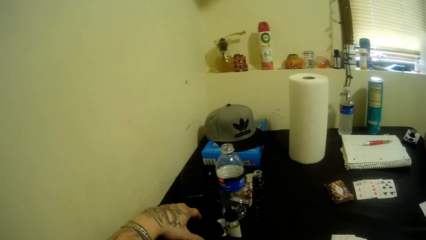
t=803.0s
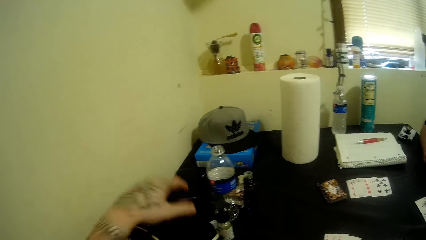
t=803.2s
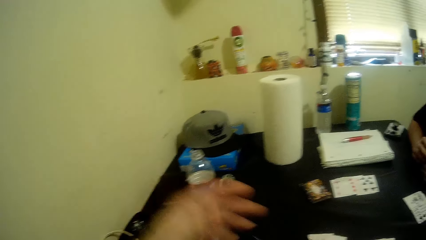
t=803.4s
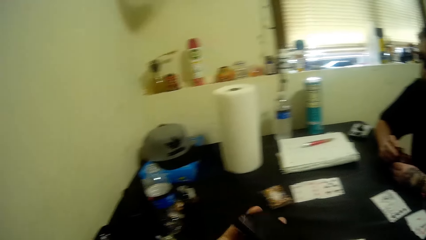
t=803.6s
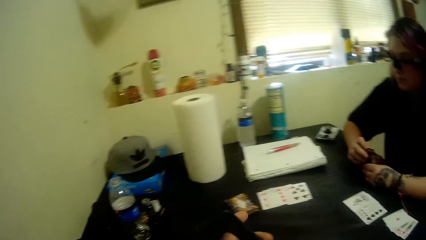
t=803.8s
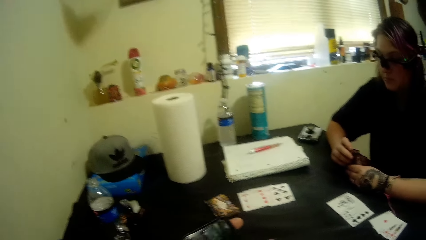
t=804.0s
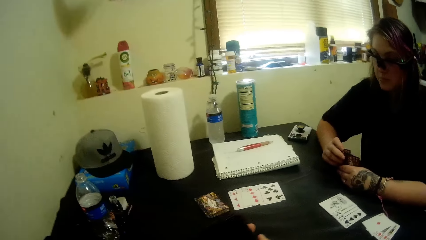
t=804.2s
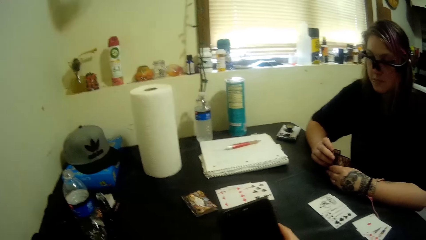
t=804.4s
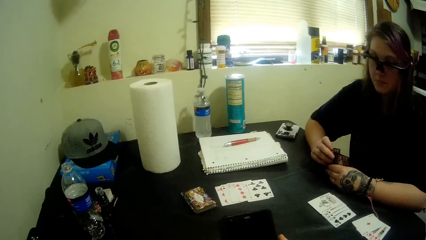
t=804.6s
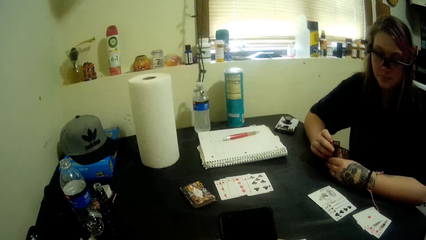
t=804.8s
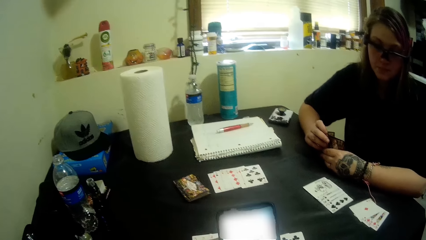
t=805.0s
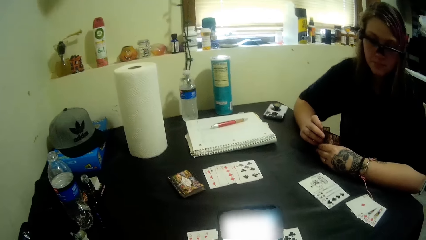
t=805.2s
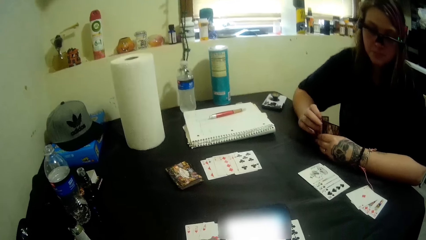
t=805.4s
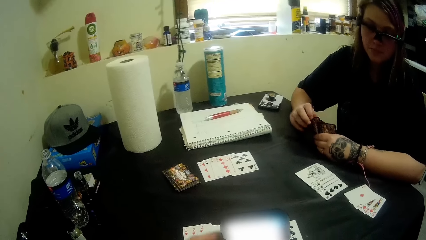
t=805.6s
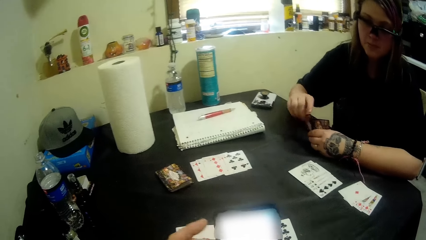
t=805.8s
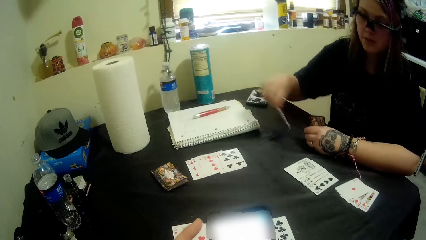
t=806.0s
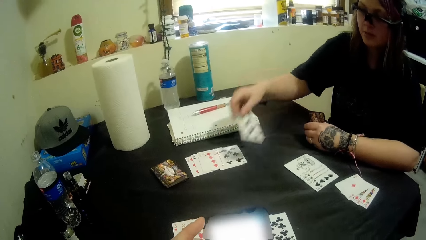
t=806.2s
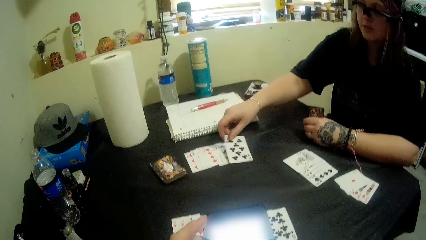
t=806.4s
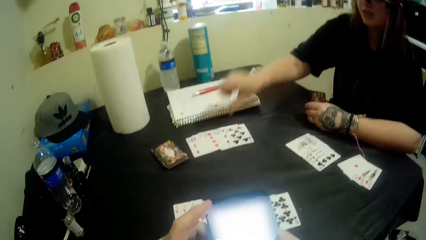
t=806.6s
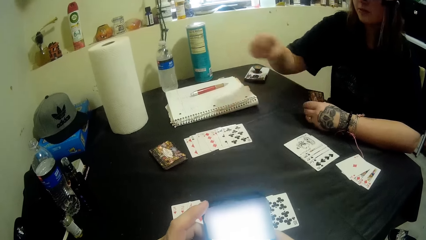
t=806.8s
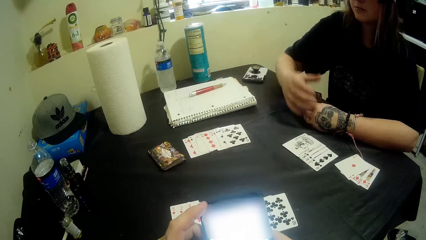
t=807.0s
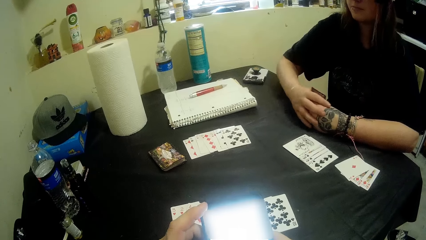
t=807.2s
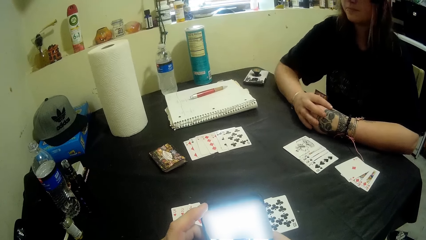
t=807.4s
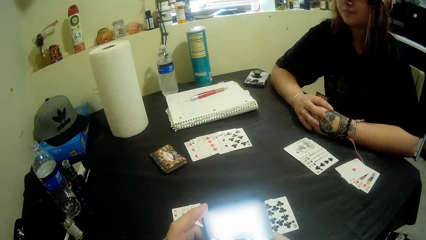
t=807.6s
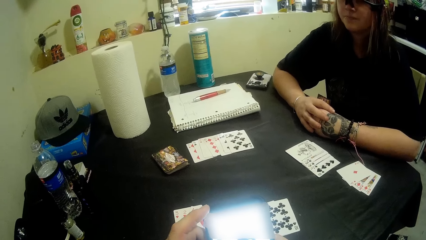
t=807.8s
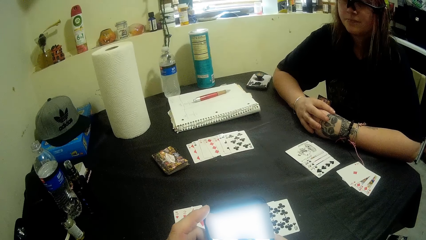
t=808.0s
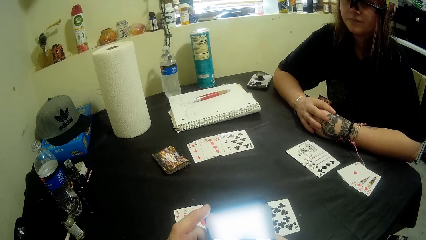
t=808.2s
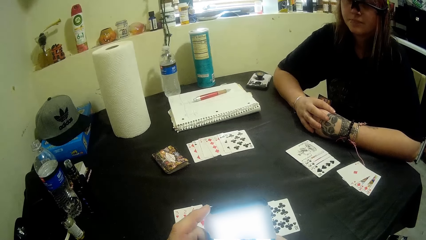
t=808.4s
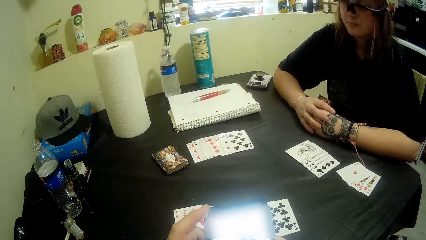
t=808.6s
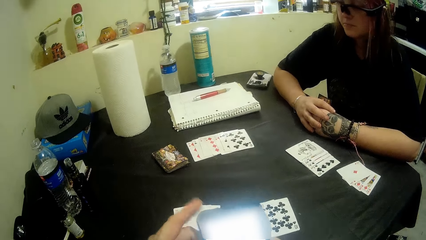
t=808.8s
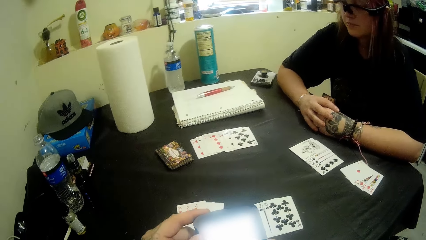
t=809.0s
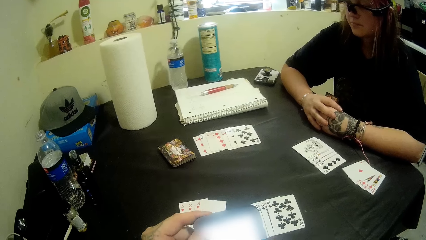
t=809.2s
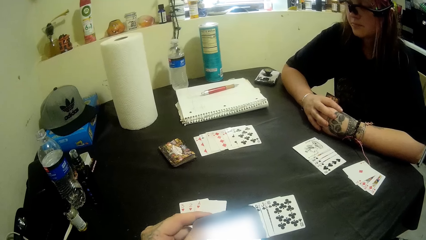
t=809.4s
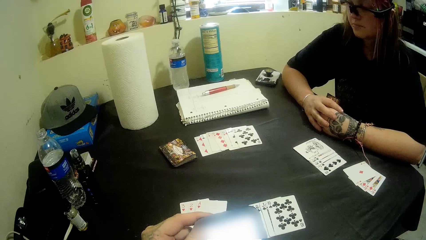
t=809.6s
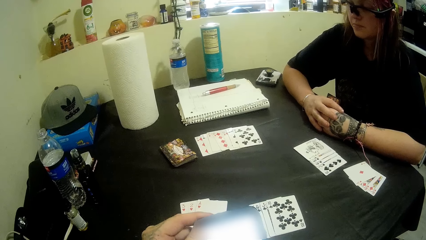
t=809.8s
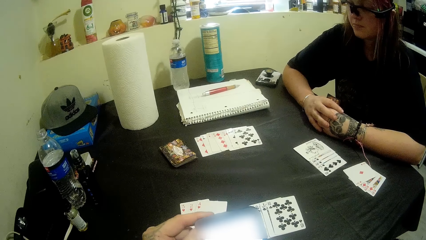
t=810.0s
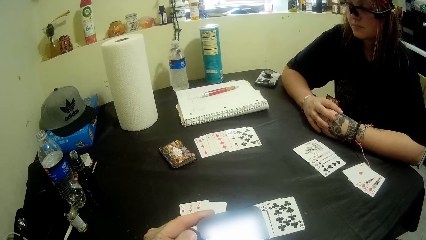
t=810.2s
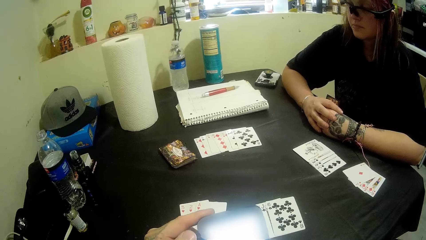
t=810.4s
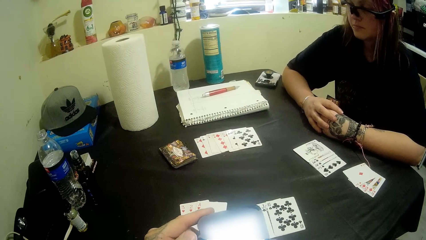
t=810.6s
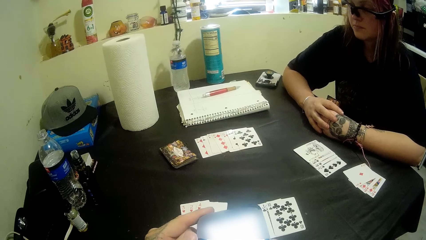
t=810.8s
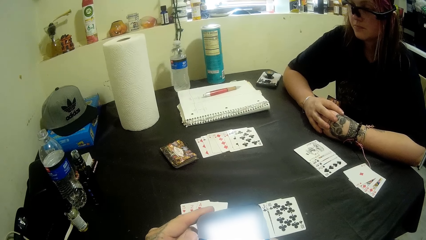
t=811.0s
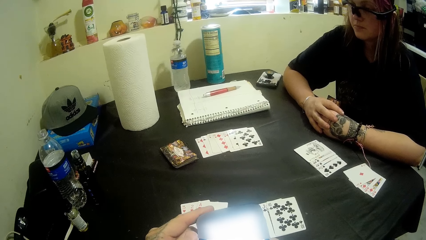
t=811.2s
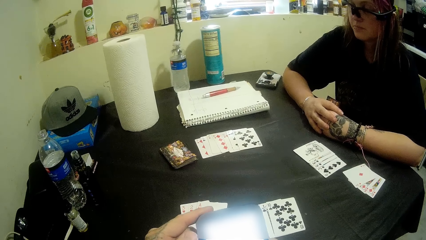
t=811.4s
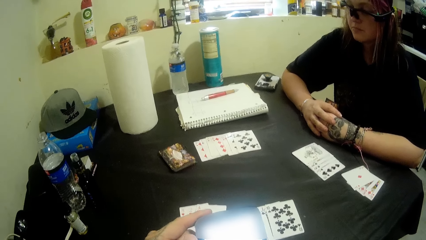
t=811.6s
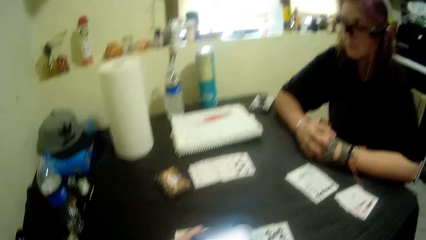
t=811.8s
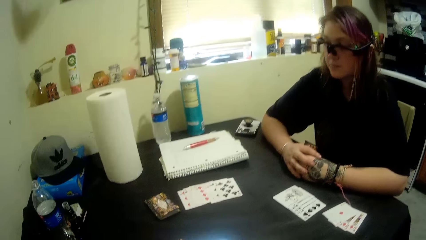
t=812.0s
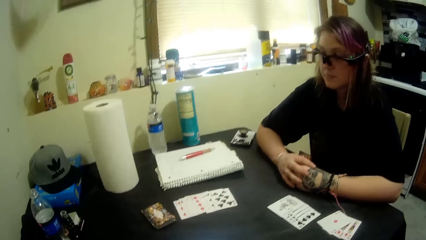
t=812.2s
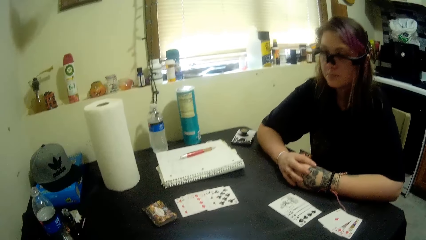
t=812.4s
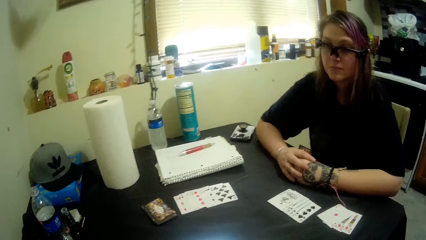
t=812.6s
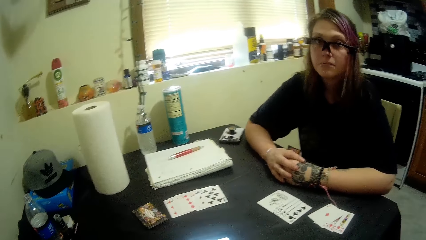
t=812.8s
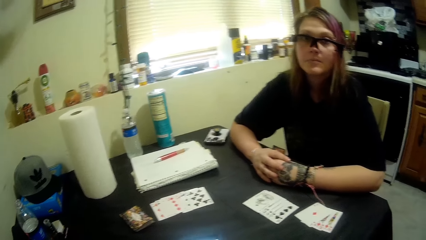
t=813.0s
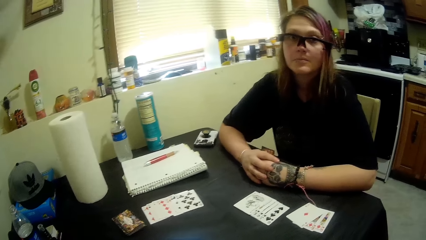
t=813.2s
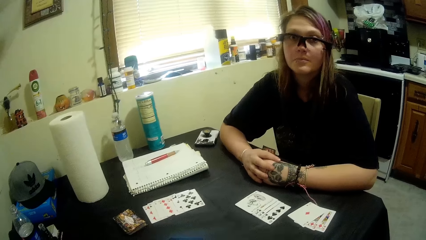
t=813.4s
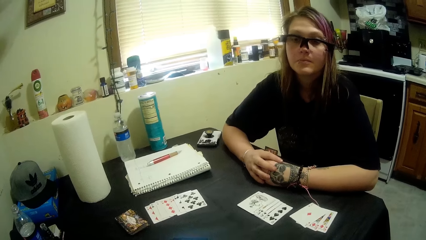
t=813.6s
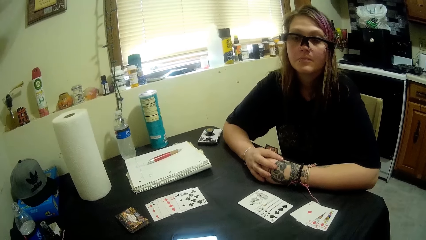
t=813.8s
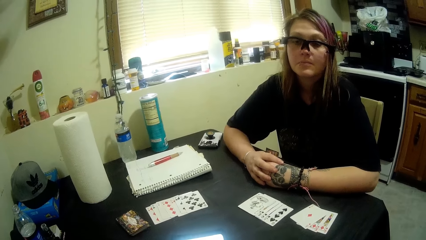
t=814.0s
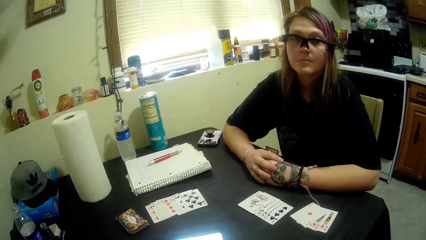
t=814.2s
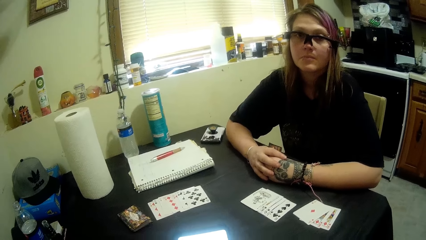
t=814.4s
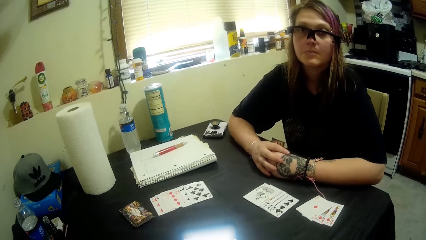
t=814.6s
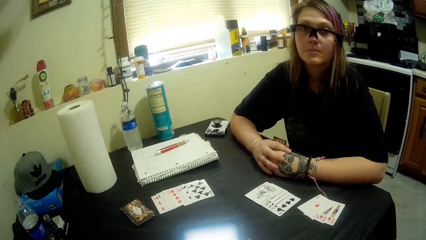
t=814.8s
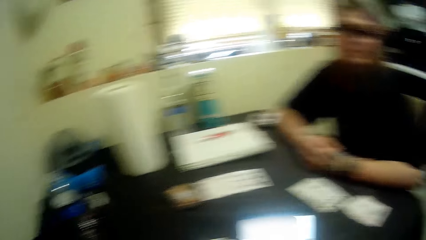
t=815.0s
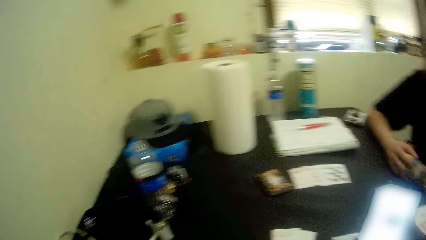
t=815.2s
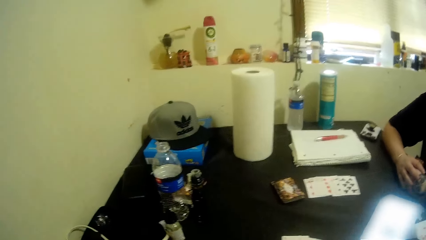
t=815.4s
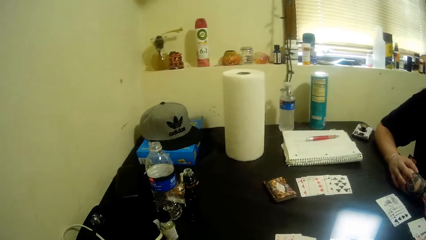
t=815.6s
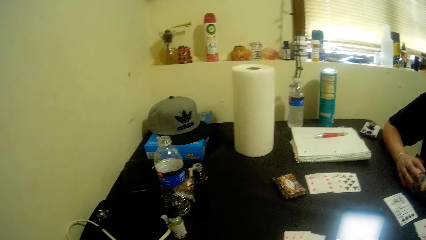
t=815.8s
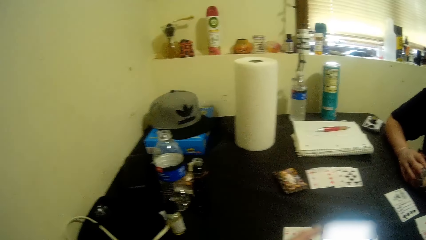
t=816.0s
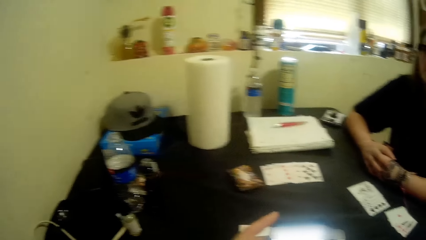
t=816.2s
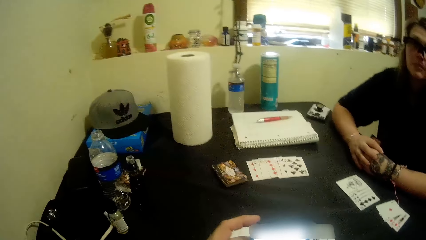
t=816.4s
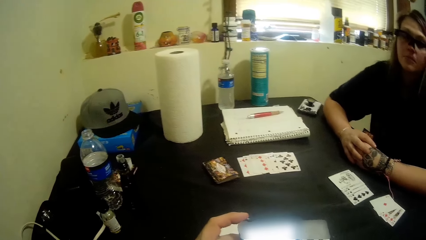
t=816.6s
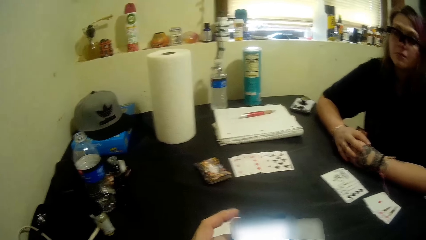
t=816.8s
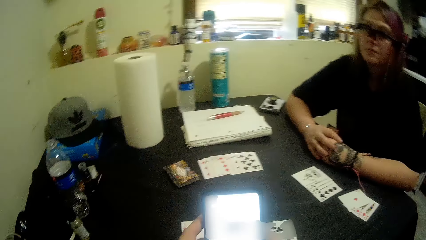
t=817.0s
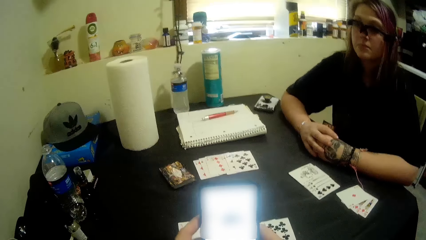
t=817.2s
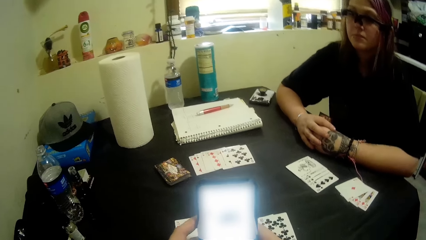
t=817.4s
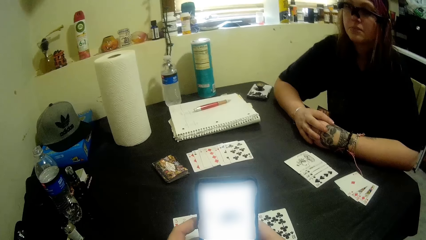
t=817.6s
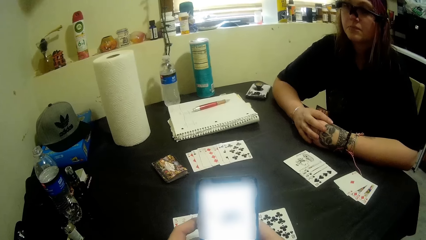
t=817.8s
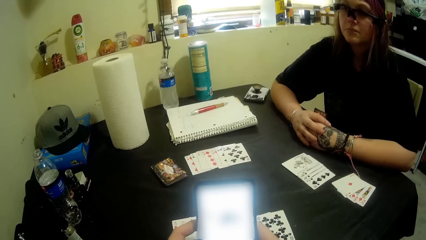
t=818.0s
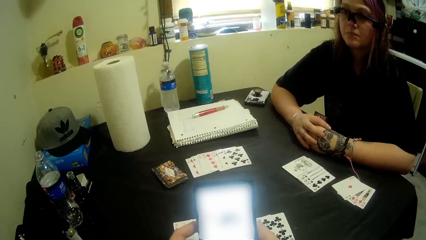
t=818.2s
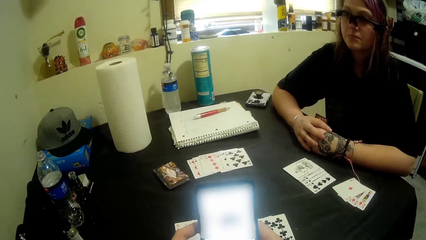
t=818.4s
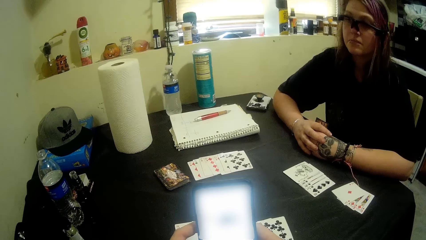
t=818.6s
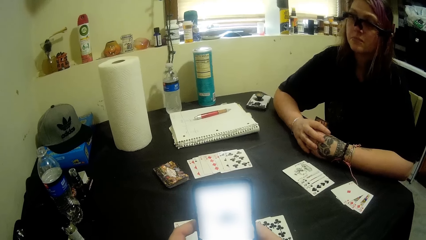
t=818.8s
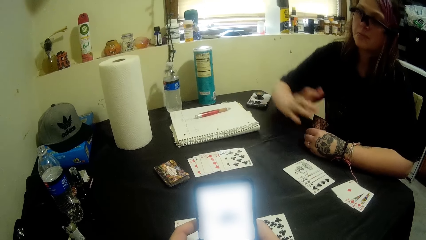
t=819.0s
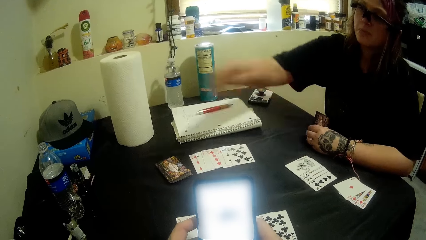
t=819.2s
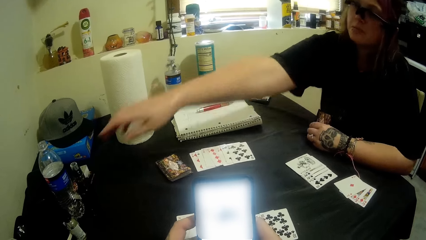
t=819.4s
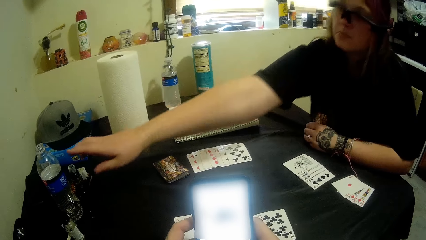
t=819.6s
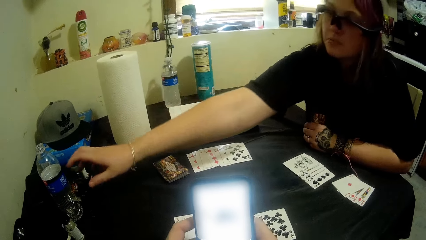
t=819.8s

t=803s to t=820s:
The camera wearer holds the phone. They press the phone. They operate the phone. The woman puts a clubs card on the table. The camera wearer operates the phone. The woman holds playing cards. The camera wearer operates the phone. The woman holds playing cards. The camera wearer moves the camera around. They talk to the woman. The woman holds playing cards. The camera wearer operates the phone. They operate the phone again.
